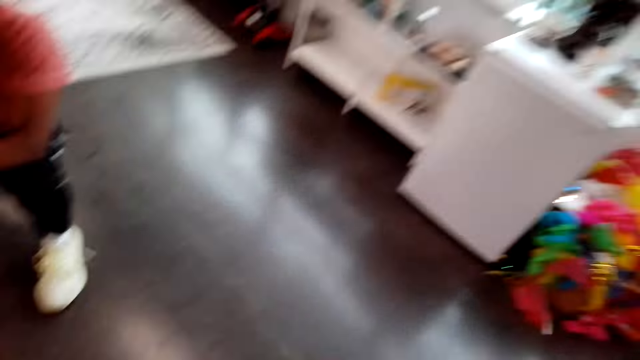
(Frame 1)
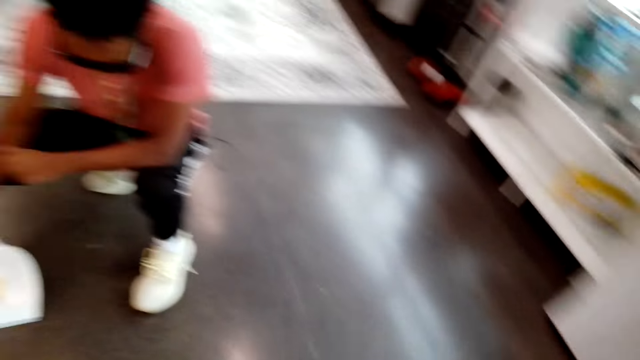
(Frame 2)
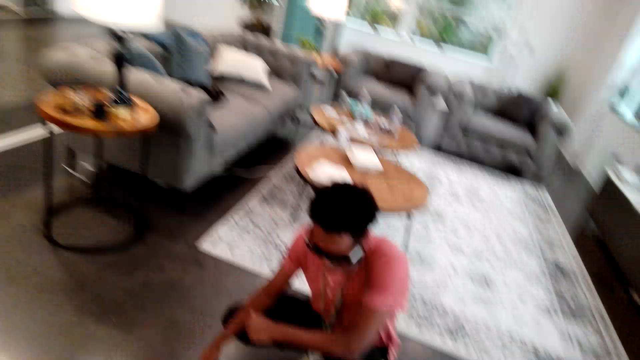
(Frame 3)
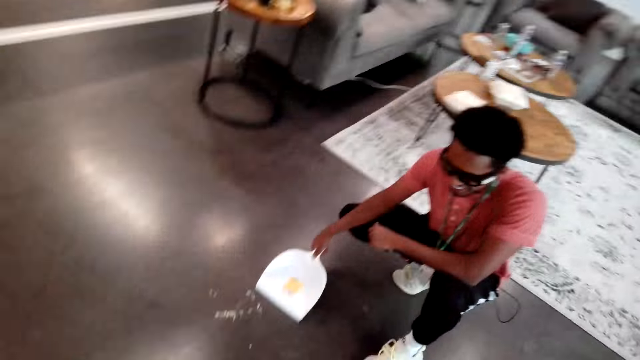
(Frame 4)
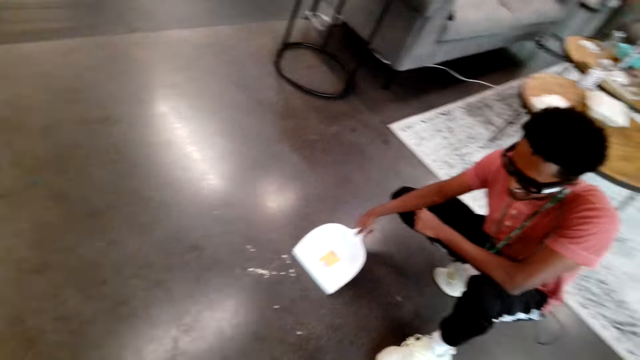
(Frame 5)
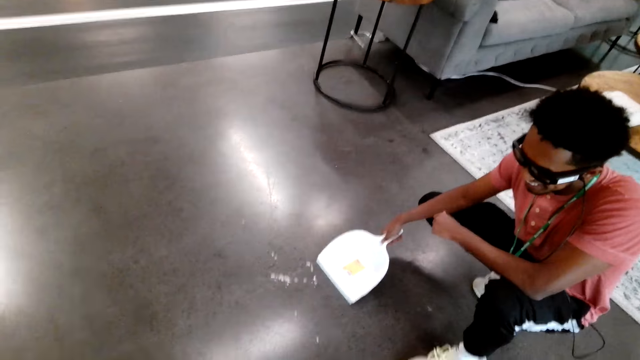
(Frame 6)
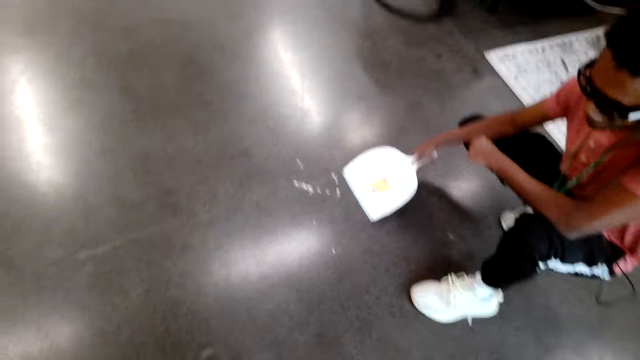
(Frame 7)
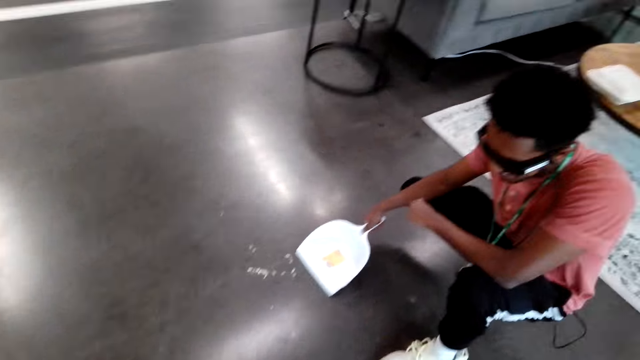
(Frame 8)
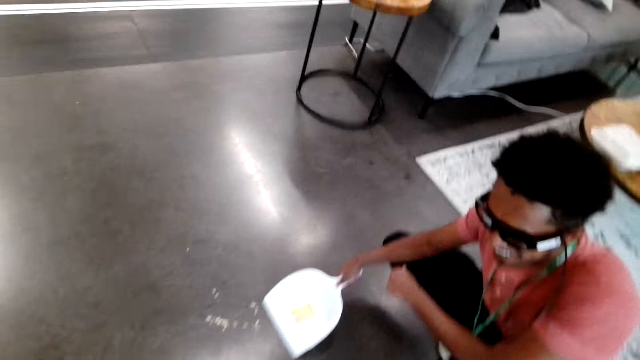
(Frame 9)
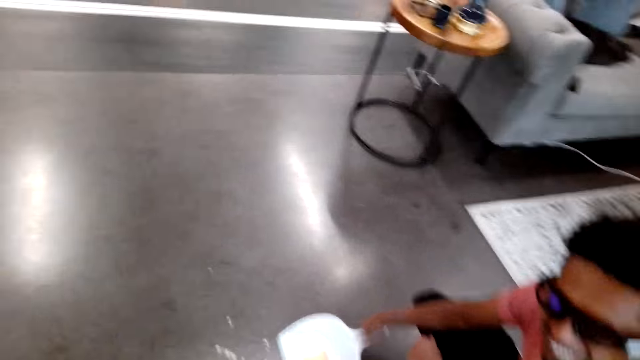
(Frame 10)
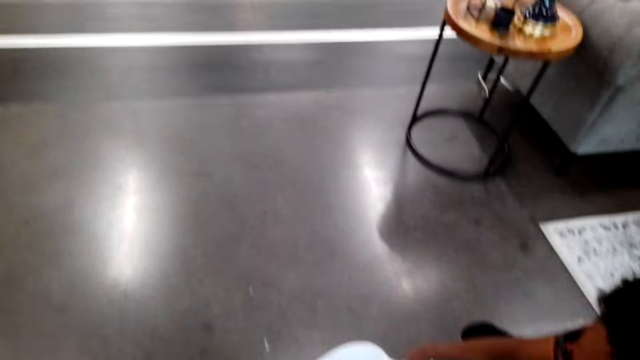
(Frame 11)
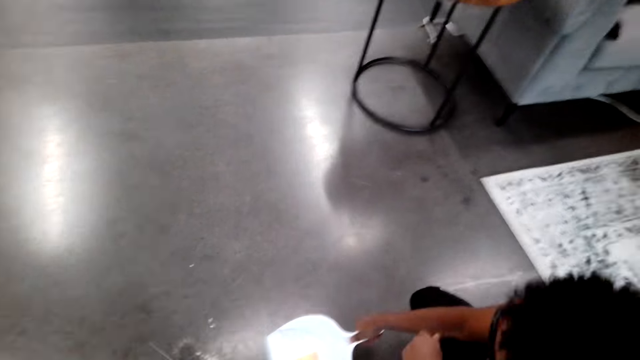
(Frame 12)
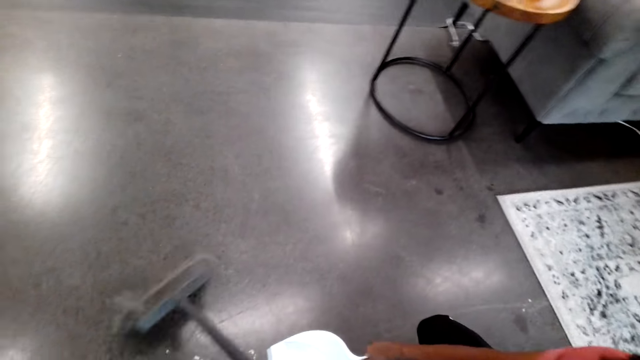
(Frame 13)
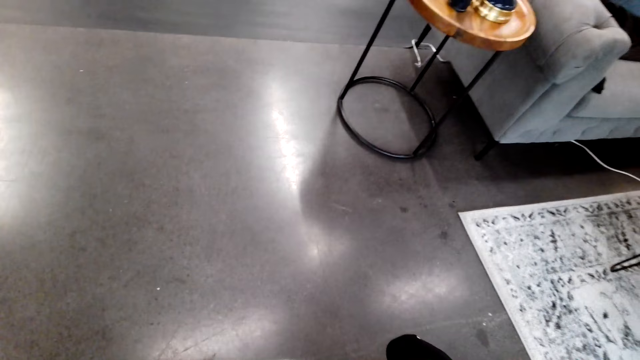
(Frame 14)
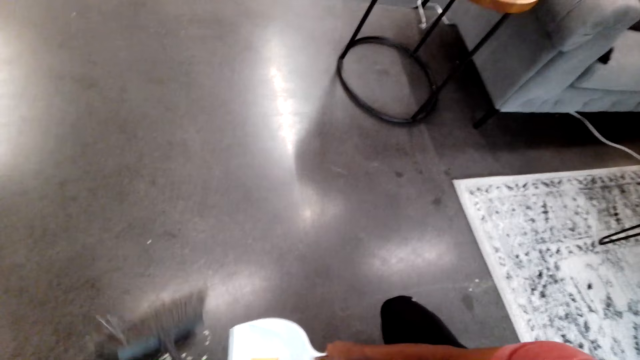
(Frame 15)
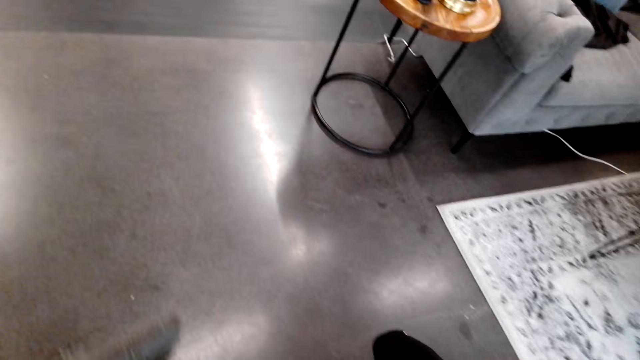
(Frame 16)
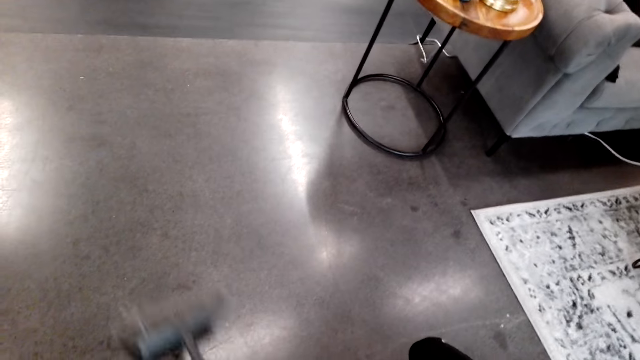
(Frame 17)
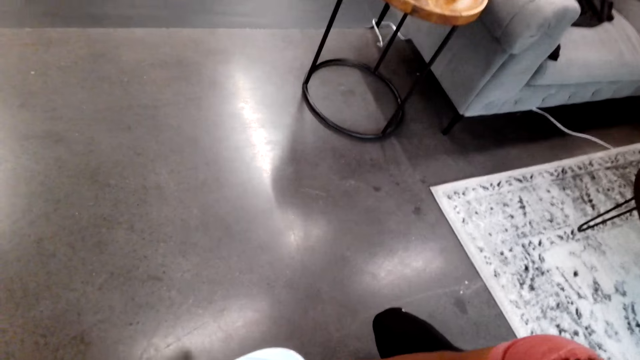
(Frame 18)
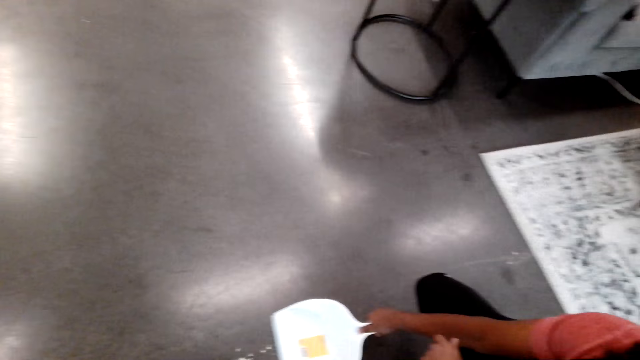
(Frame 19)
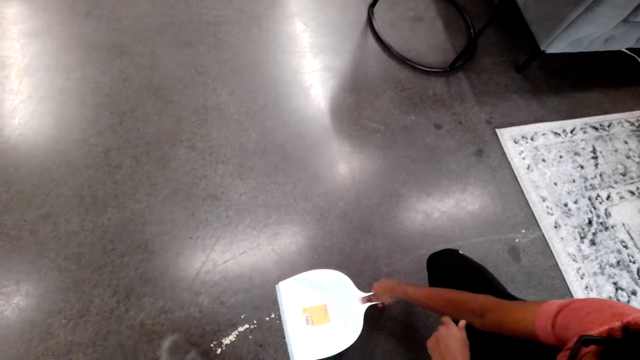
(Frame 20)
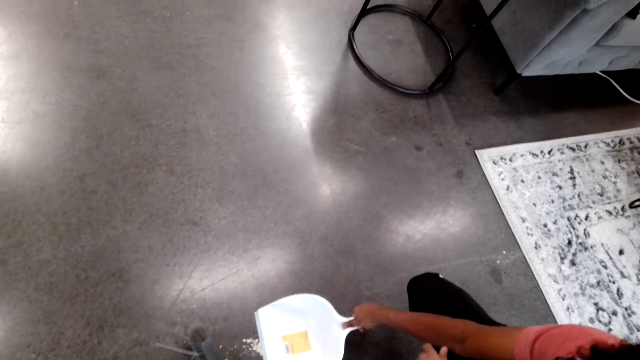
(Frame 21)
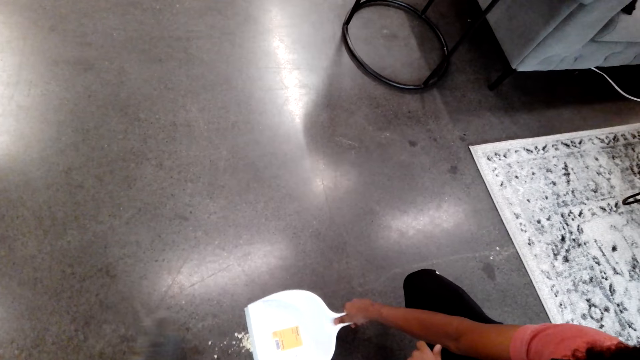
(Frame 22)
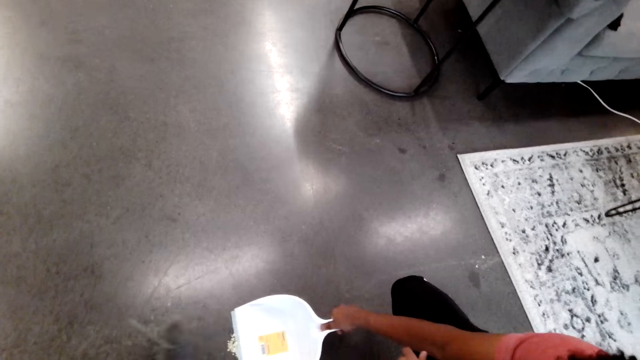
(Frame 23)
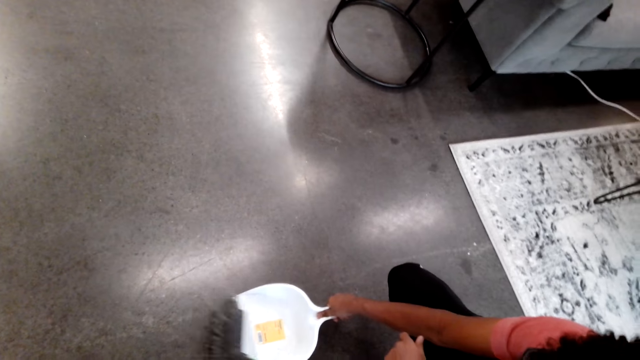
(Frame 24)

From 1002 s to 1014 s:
The camera wearer puts trash in the dust picker. They sweep the floor.

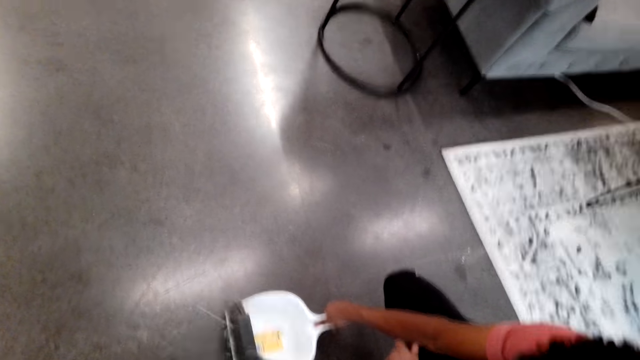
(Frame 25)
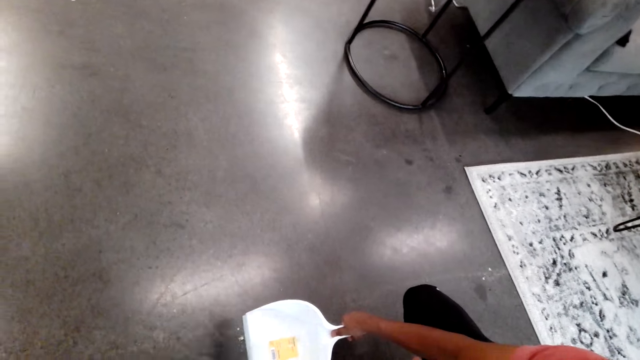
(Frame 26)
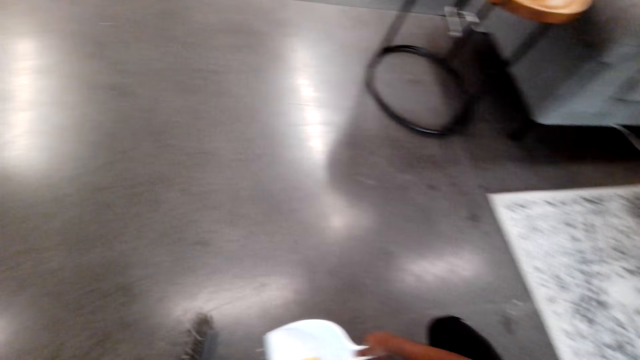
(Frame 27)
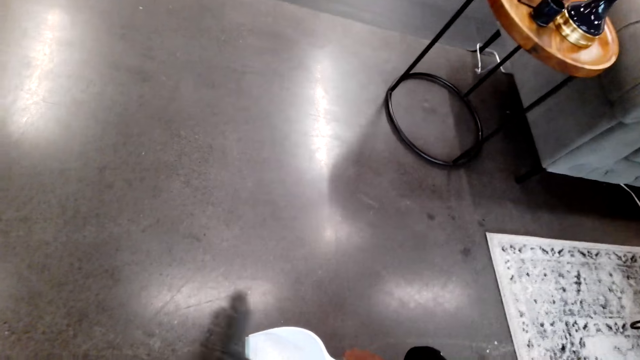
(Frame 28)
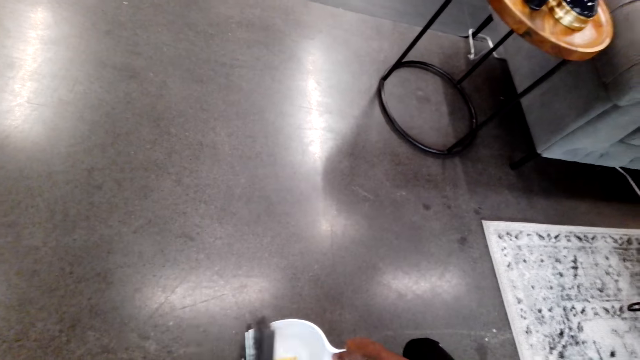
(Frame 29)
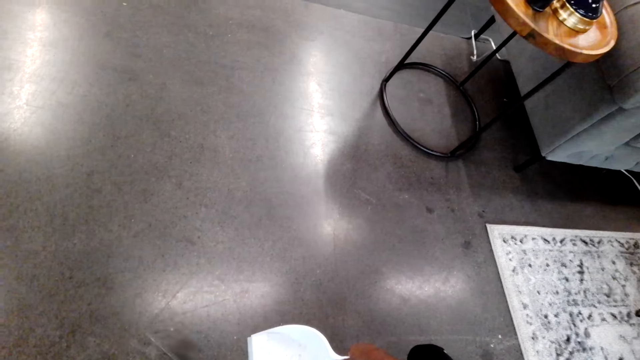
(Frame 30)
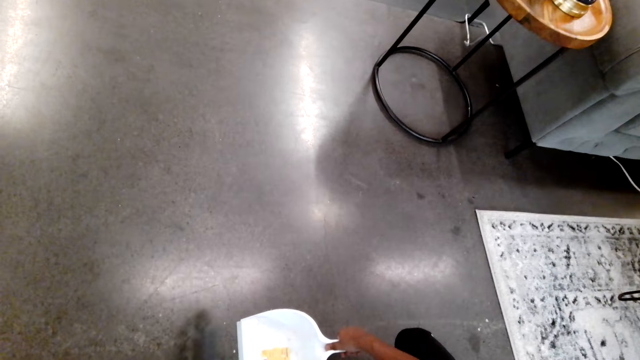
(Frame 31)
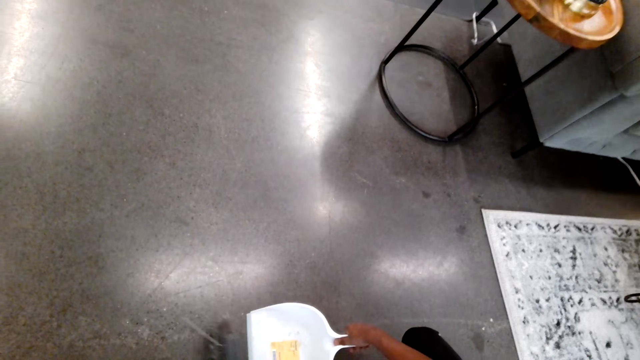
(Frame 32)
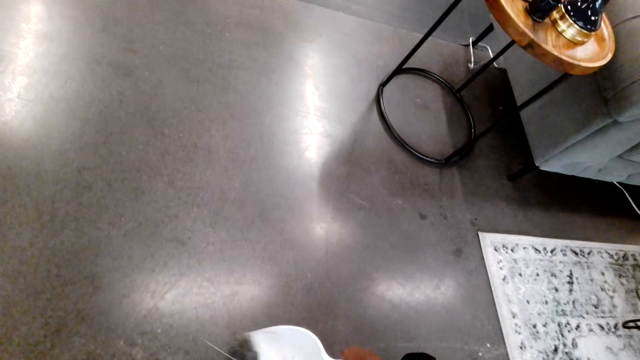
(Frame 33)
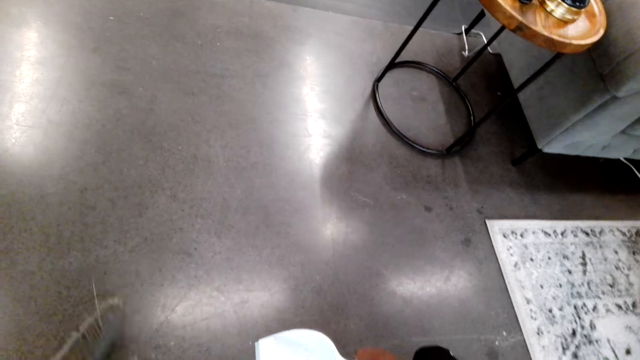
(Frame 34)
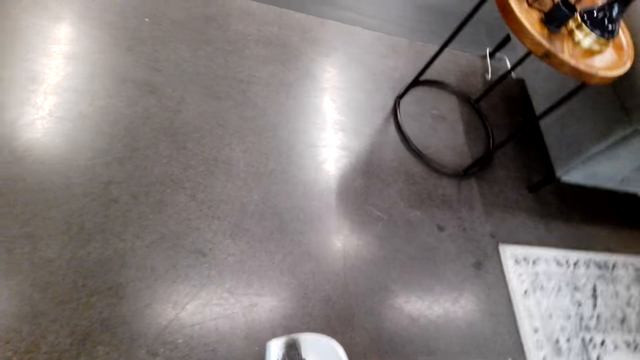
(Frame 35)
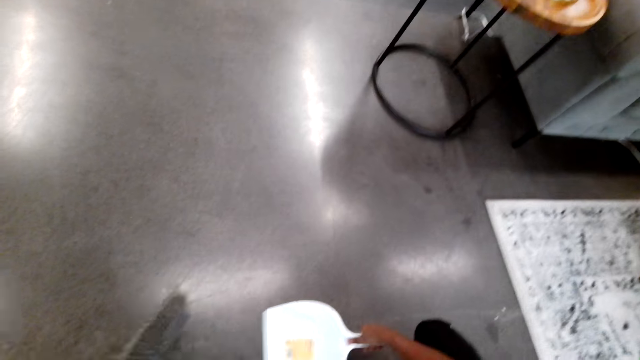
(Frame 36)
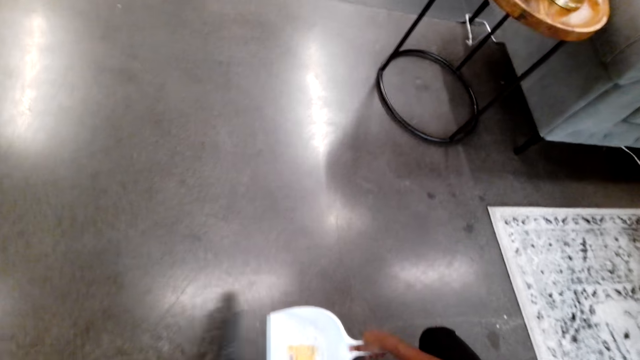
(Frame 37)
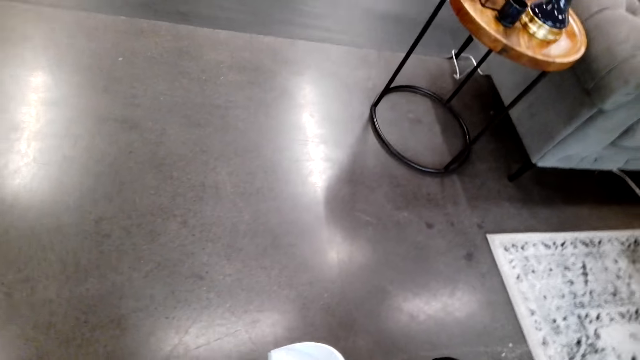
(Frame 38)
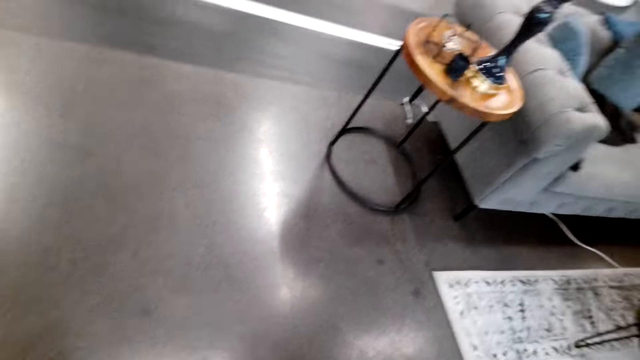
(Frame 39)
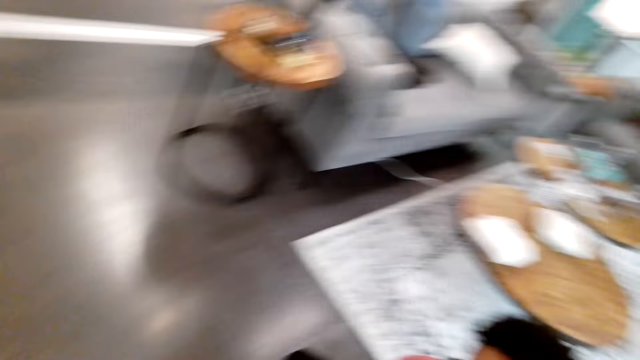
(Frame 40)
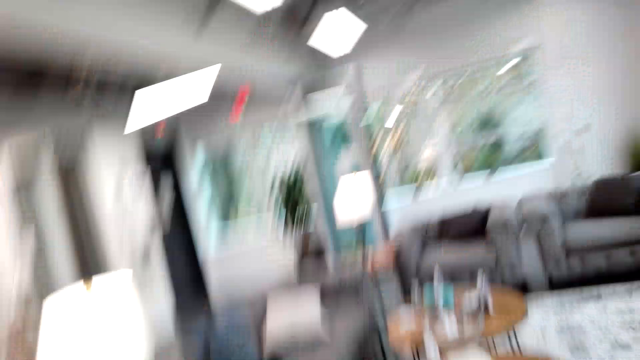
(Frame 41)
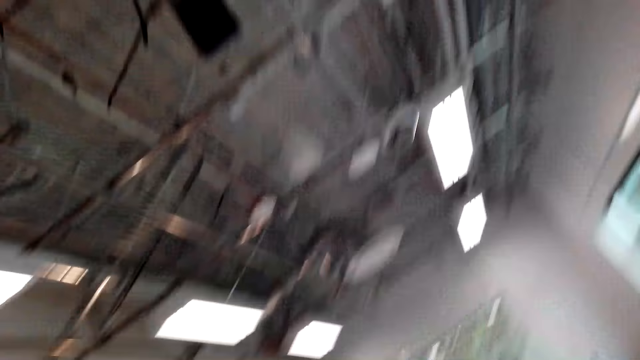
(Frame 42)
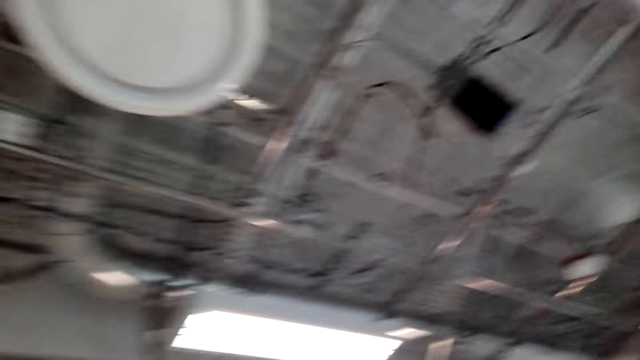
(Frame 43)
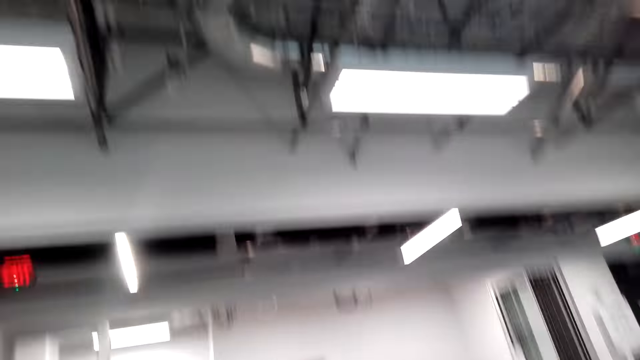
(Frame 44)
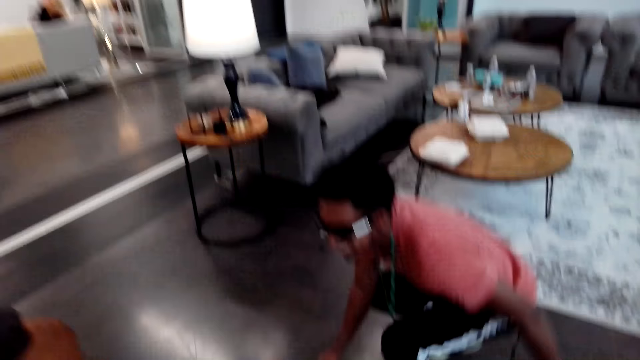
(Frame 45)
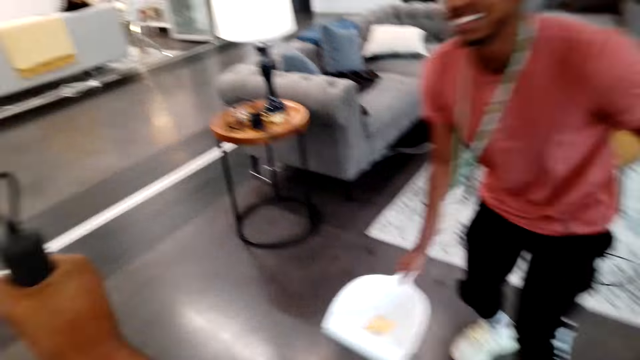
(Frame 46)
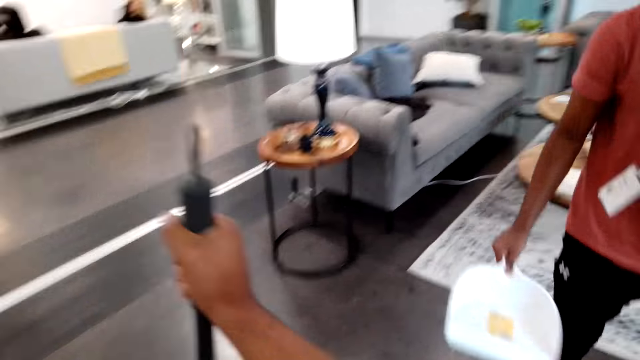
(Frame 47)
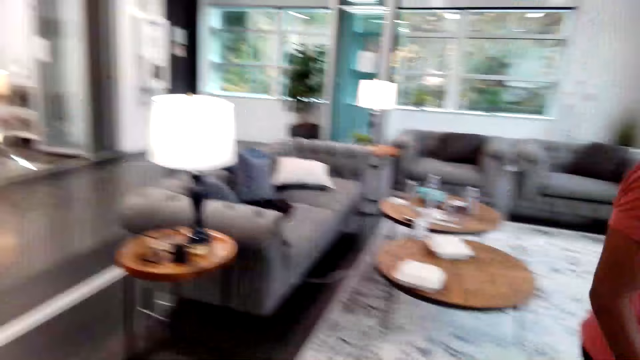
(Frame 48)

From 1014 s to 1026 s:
The camera wearer looks around the room. A man stands and walks on the floor.
